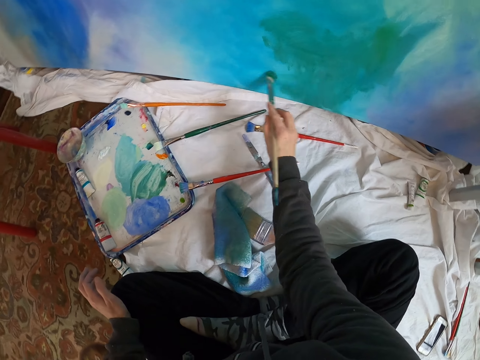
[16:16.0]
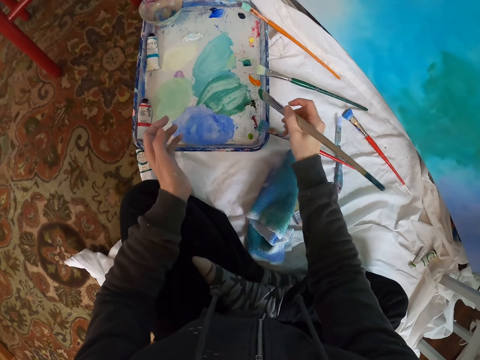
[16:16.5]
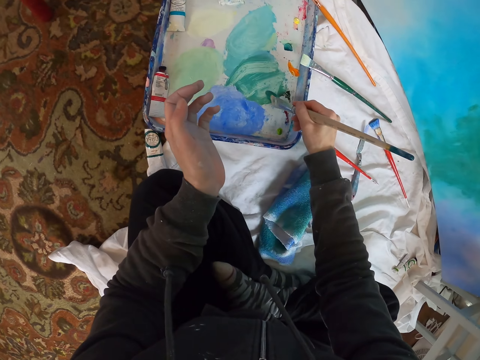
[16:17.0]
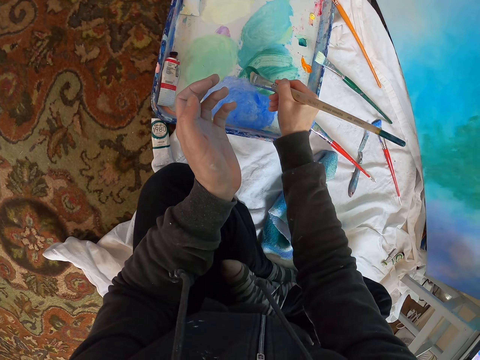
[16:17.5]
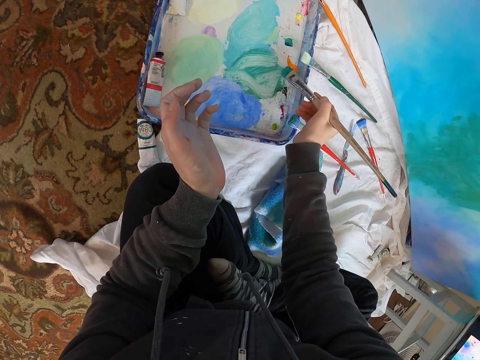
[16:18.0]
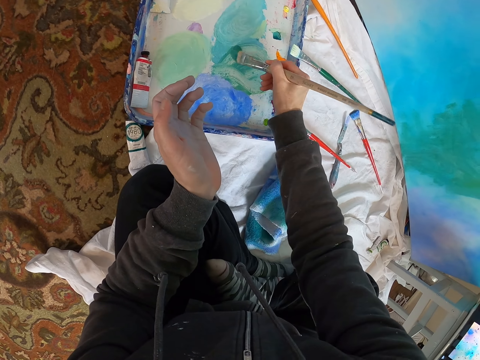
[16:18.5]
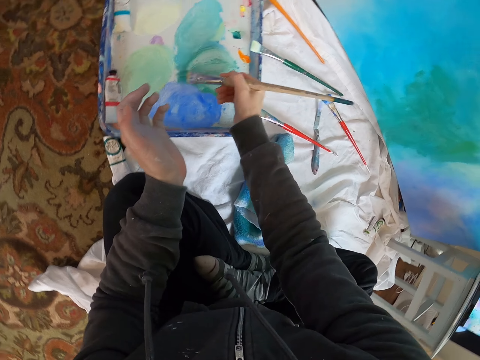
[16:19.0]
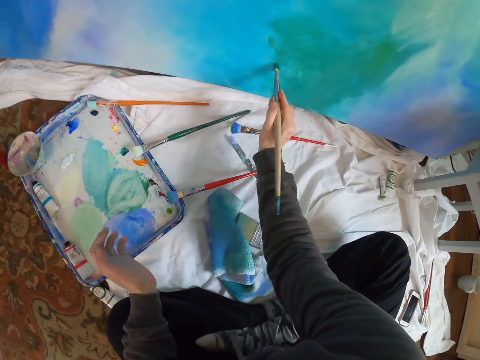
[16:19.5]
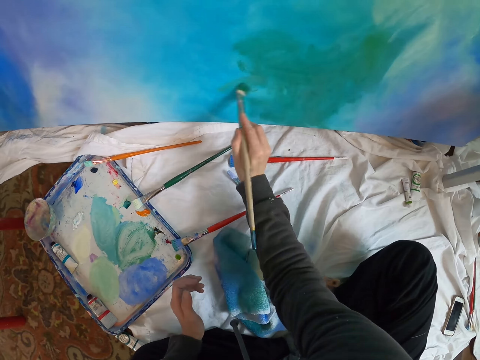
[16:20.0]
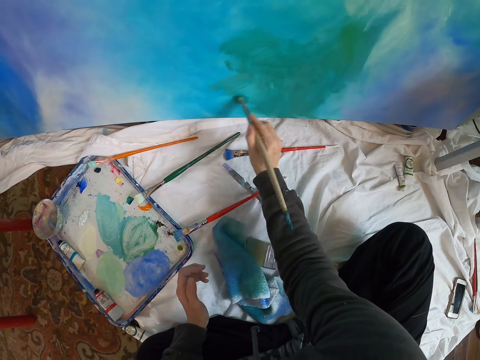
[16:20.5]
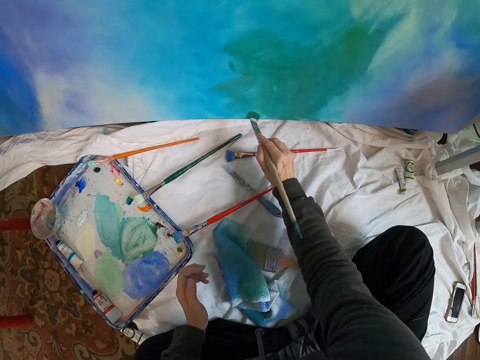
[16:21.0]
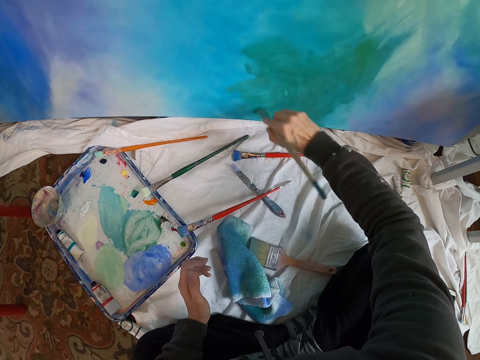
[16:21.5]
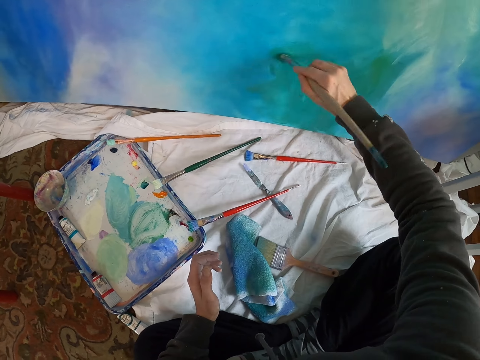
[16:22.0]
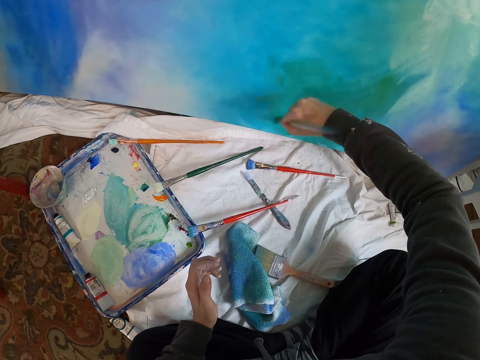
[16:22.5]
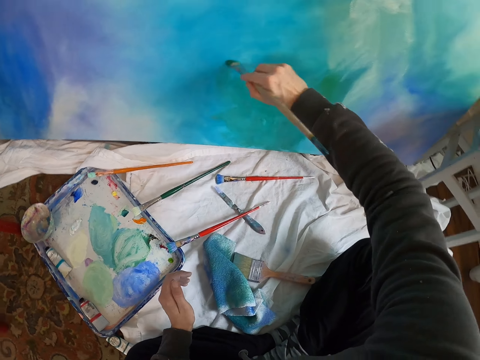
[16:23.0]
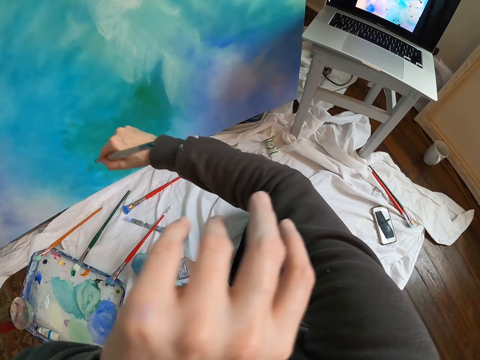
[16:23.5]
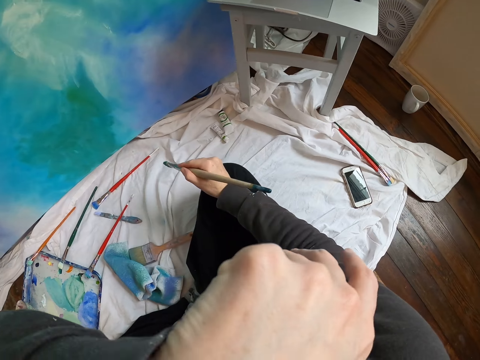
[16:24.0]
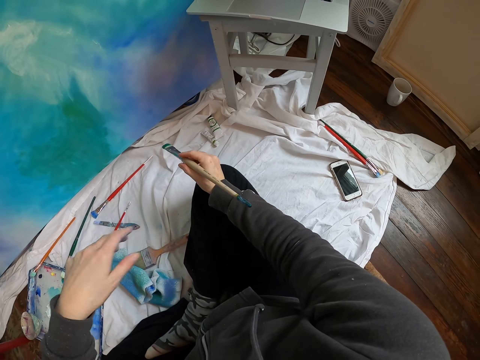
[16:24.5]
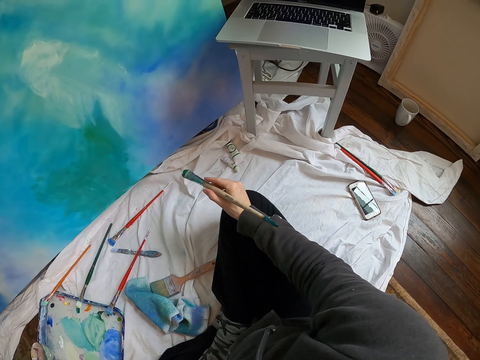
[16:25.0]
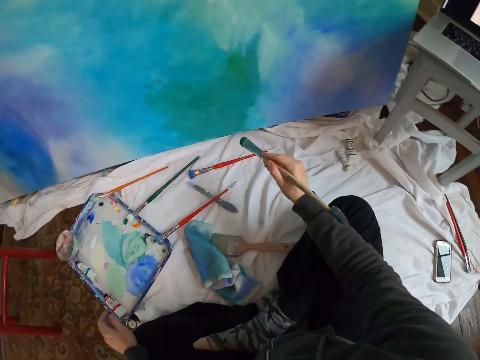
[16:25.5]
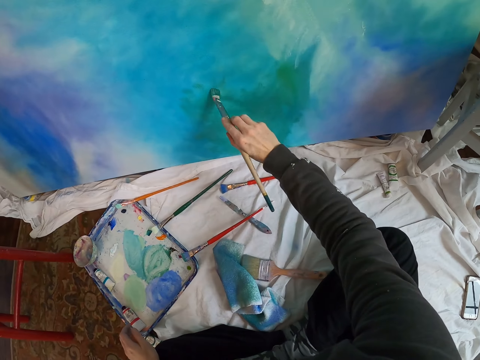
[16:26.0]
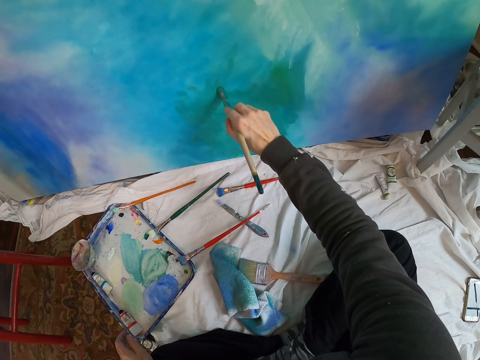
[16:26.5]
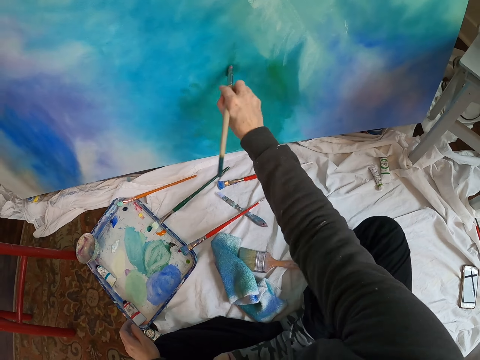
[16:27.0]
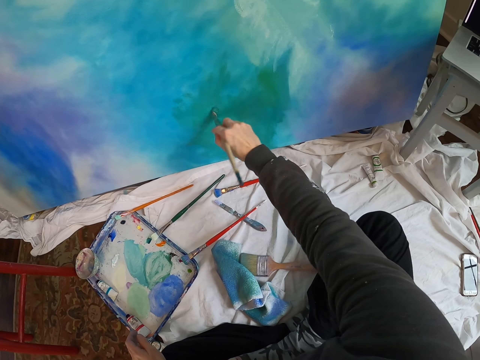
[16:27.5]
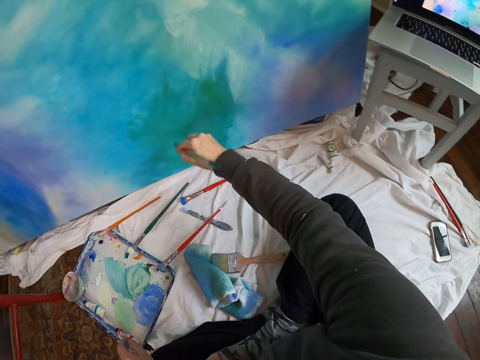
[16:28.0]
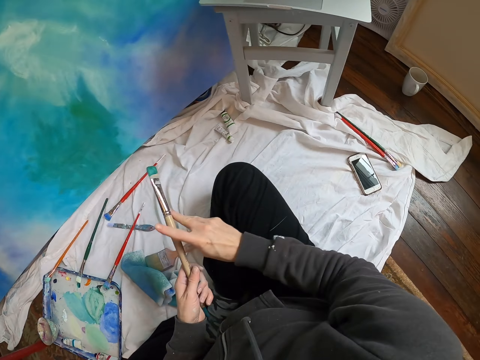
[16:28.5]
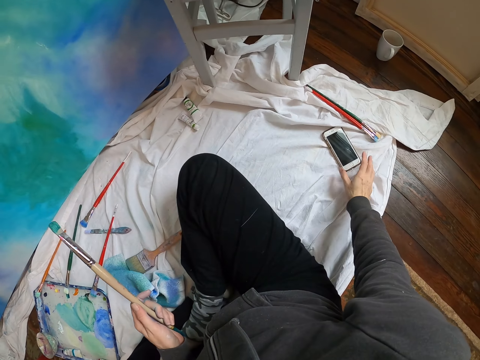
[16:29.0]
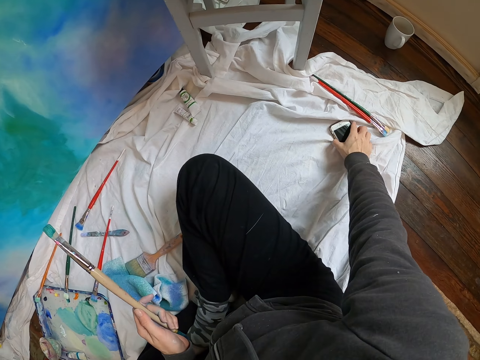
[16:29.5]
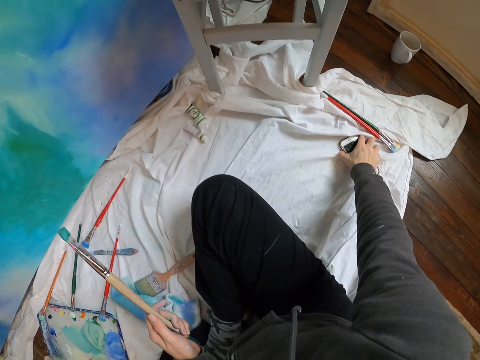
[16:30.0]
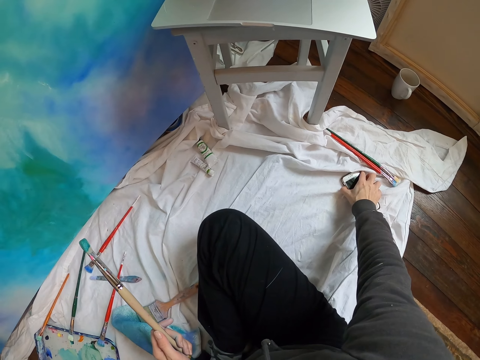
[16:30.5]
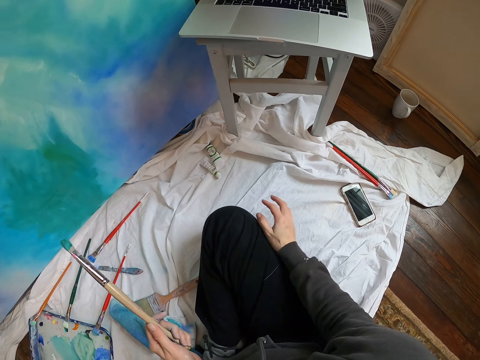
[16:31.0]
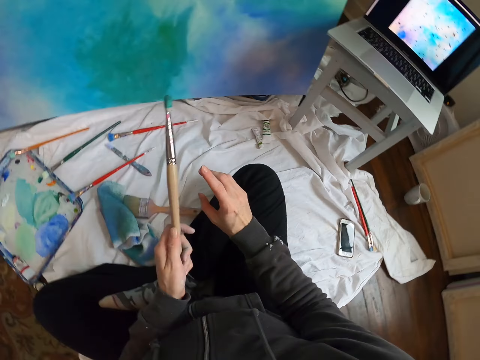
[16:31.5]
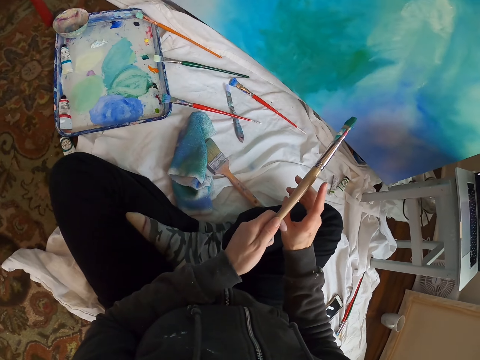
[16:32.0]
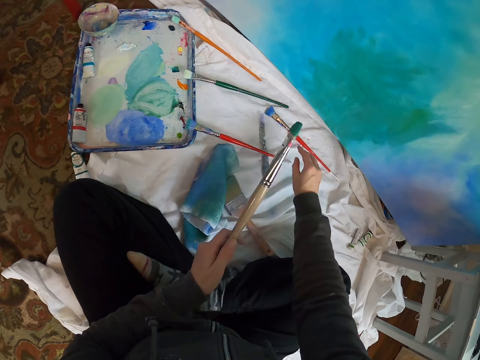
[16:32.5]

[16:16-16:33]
The camera wearer moves the pen brush. They rub the pen brush on the paint. They pick paint from the paint tray. They lift the pen brush and paint the board with the pen brush. They lift the left hand. They move the right hand. They wipe the face. They drop the left hand. They look around. They lift the pen brush and paint the board with the pen brush. They lift the pen brush and transfer the pen brush to the left hand. They move the right hand. They press the phone. They move the right hand.

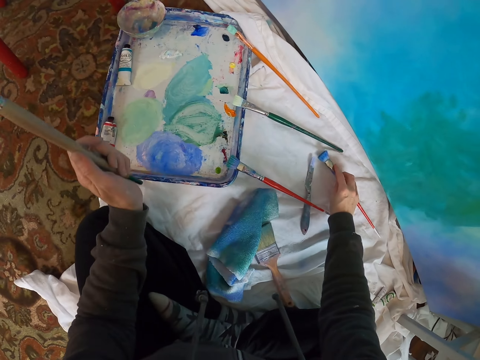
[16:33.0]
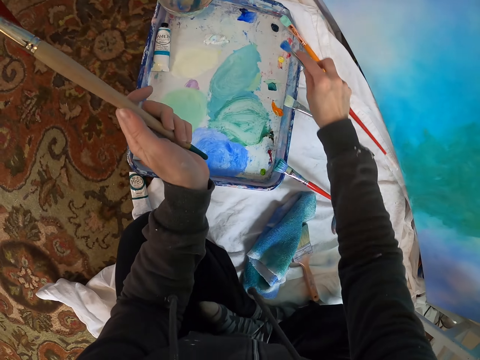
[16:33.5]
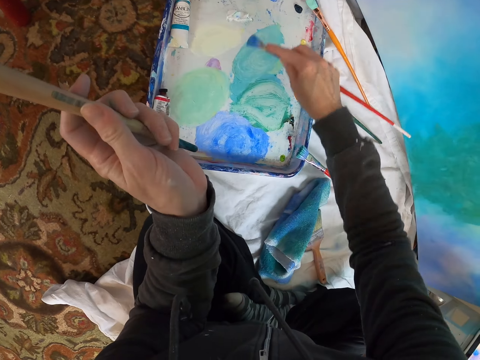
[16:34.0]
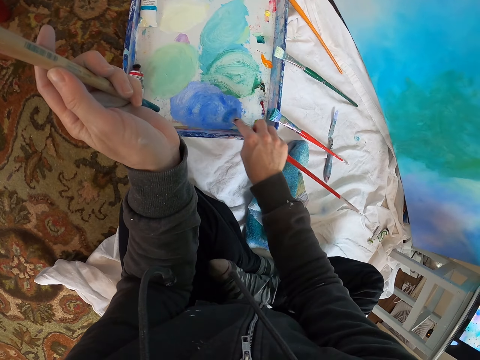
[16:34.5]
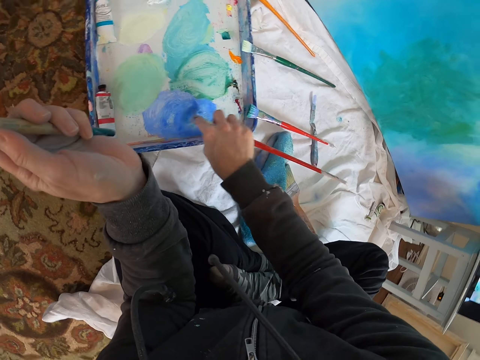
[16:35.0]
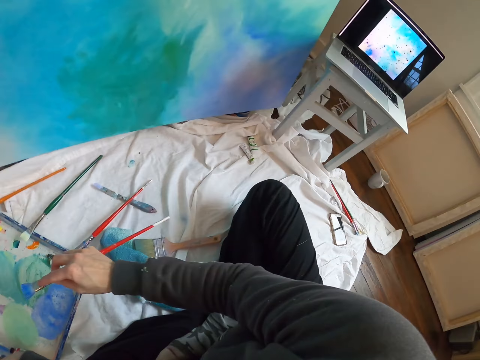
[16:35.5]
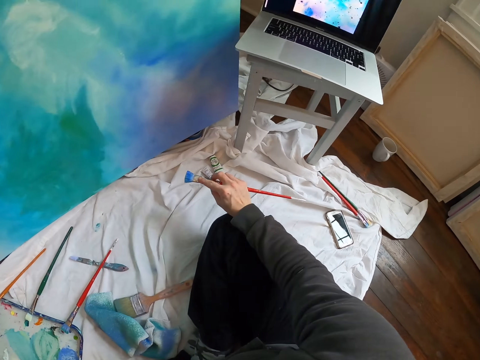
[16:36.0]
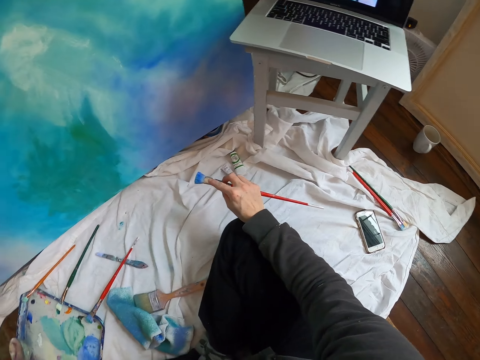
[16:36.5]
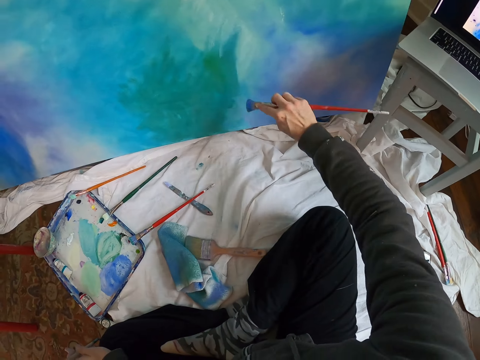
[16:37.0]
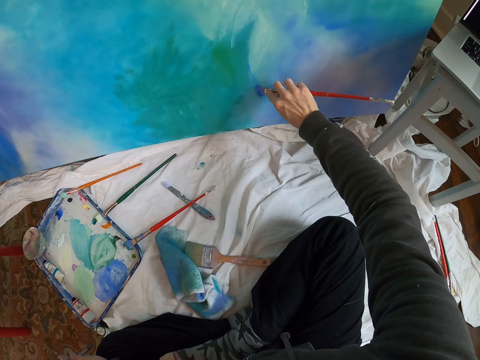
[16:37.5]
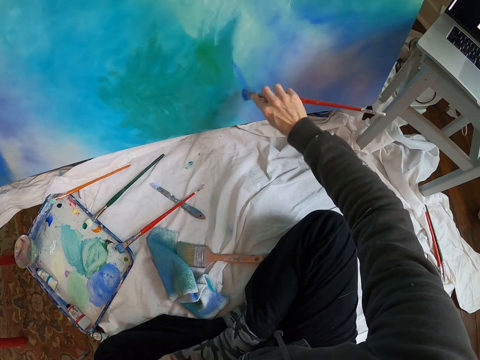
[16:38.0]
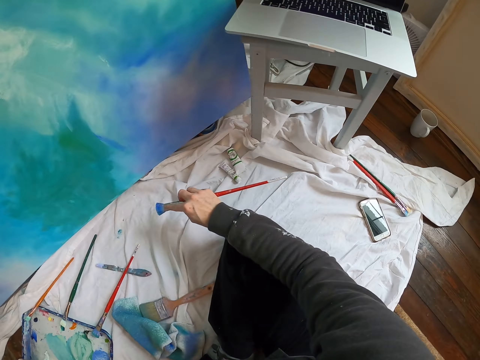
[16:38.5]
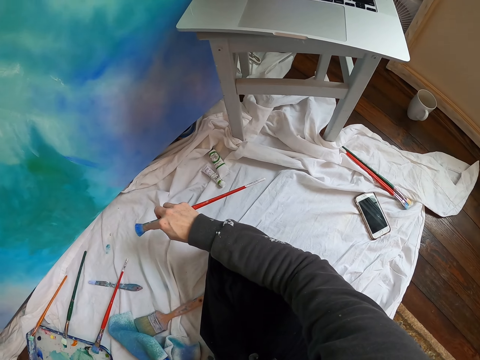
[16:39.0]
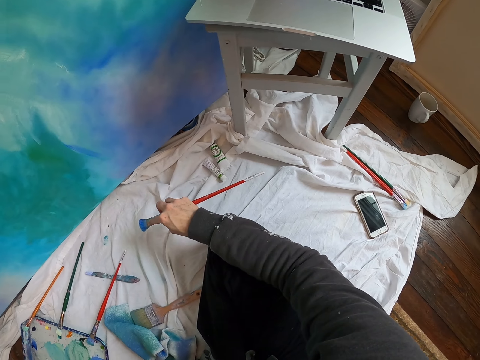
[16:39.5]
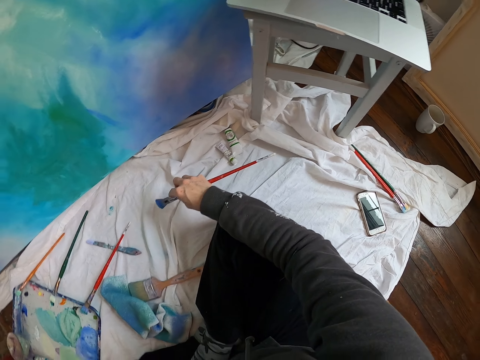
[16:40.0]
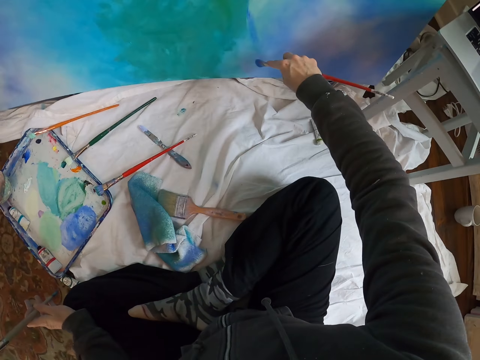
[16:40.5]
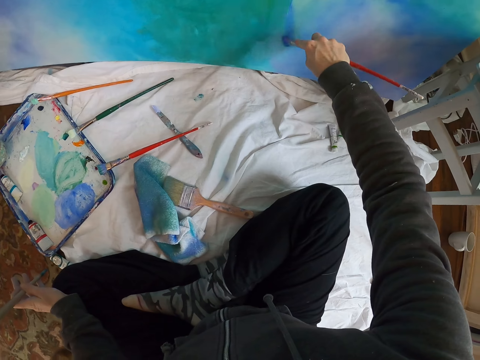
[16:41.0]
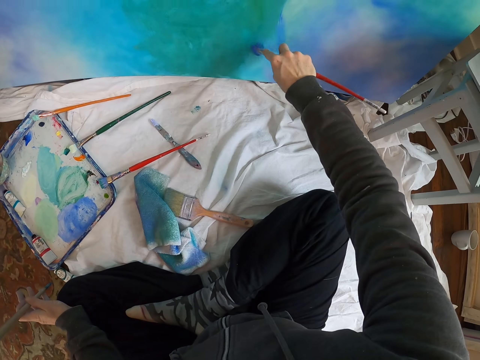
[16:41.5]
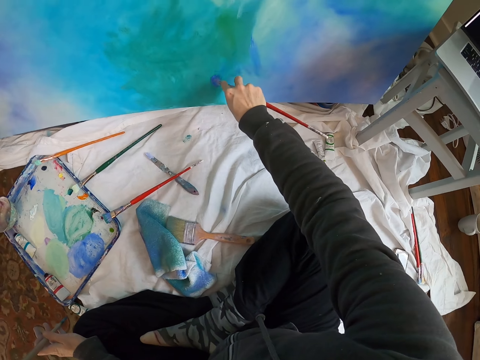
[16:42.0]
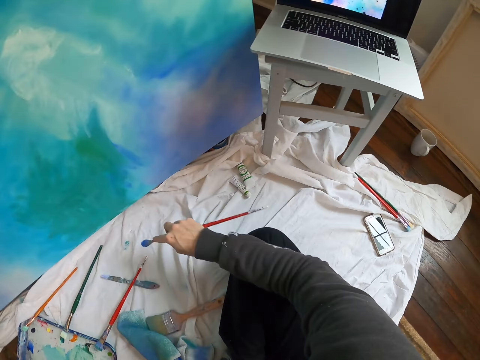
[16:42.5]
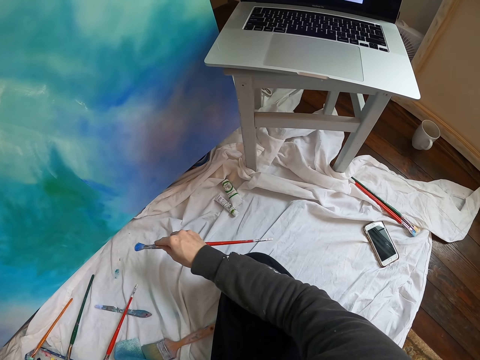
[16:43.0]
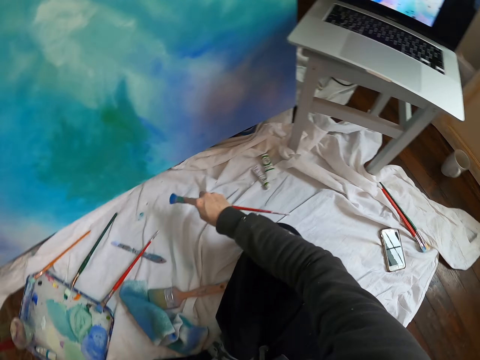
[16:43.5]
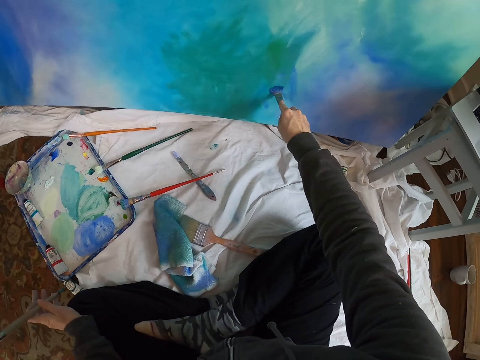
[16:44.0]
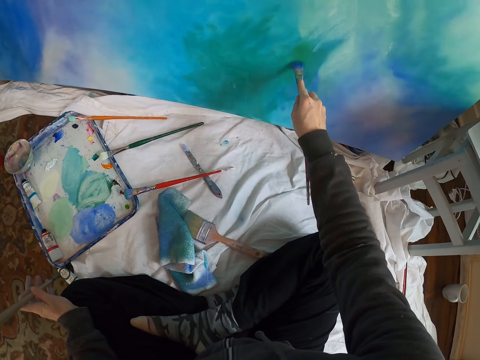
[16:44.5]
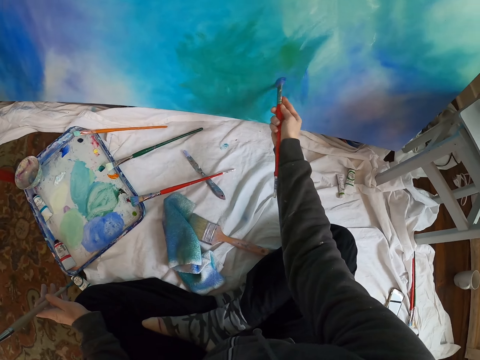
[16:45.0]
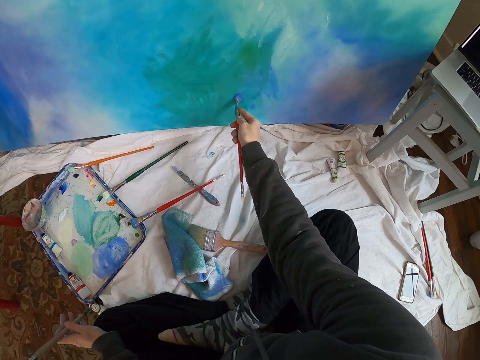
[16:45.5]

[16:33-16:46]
The camera wearer moves the pen brush. They pick up the pen brush. They lift the pen brush. They rub the pen brush on the paint in the paint tray. They lift the pen brush. They look at the laptop. They paint the board with the pen brush. They move the right hand. They look at the laptop. They tap the canvas with the pen brush. They lift the pen brush and paint the board with the pen brush. They look at the laptop. They paint the board with the pen brush.
